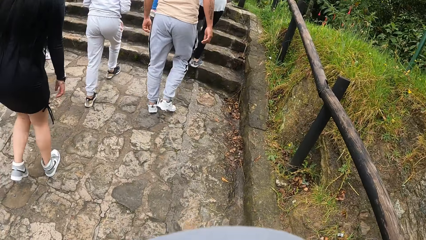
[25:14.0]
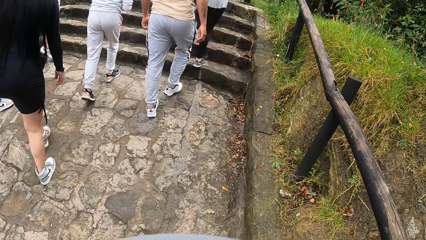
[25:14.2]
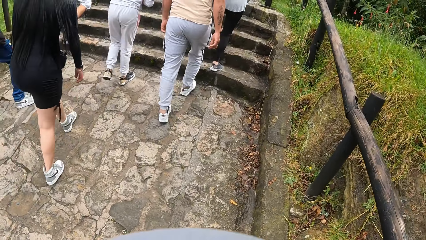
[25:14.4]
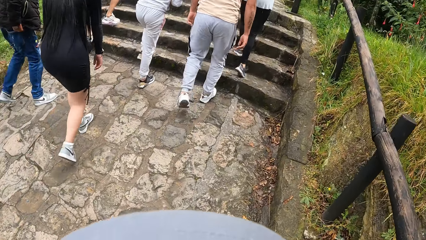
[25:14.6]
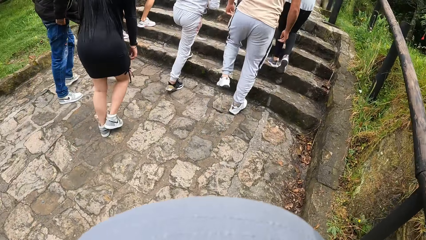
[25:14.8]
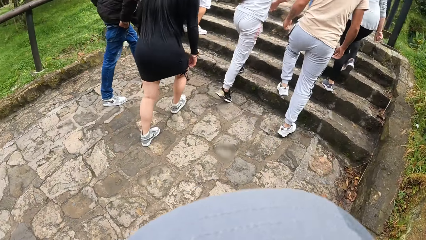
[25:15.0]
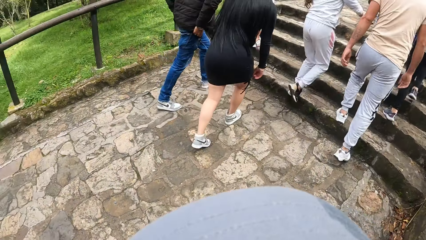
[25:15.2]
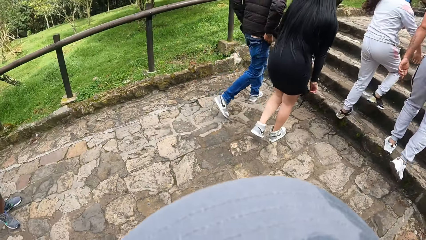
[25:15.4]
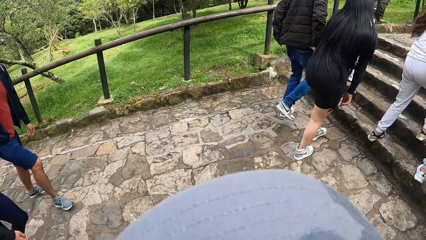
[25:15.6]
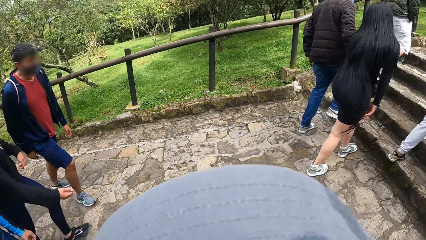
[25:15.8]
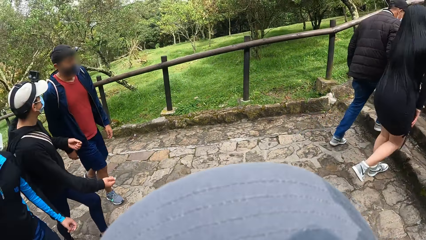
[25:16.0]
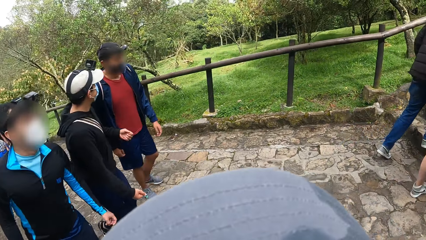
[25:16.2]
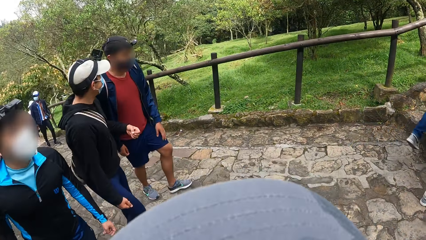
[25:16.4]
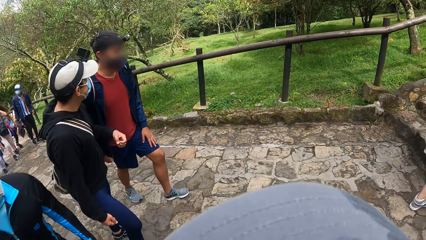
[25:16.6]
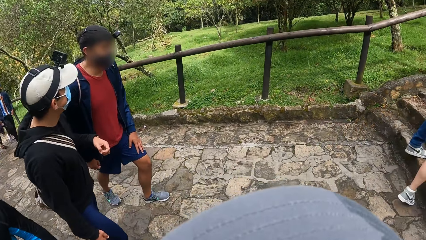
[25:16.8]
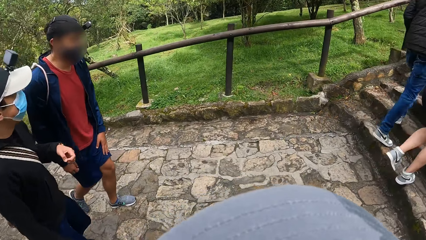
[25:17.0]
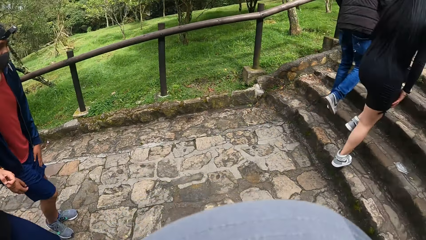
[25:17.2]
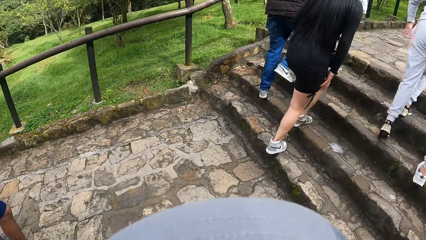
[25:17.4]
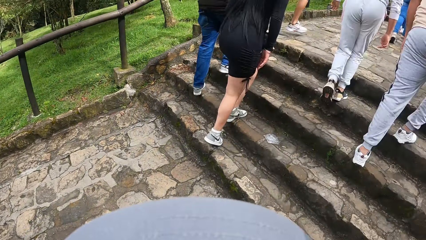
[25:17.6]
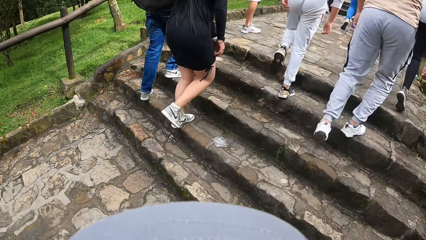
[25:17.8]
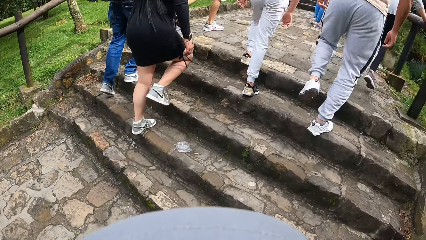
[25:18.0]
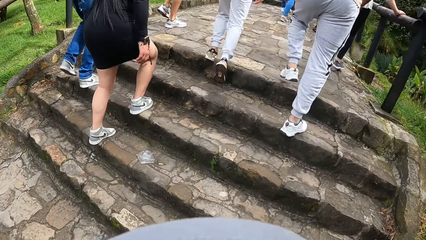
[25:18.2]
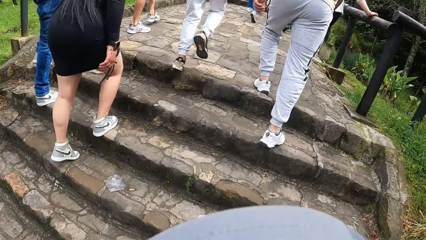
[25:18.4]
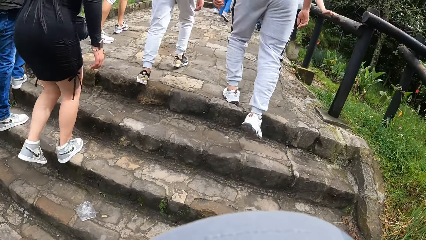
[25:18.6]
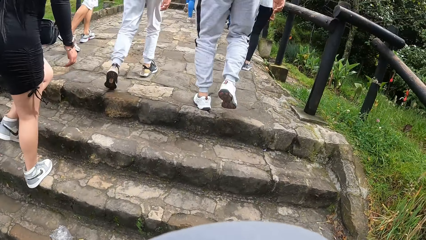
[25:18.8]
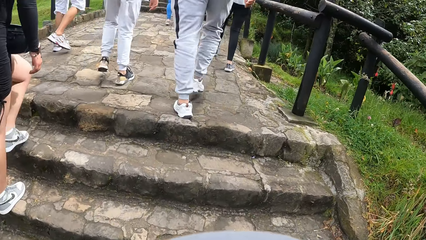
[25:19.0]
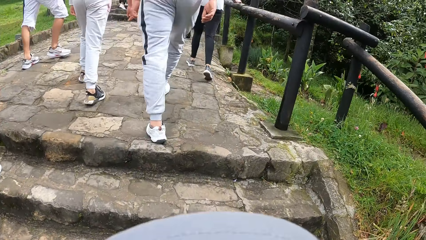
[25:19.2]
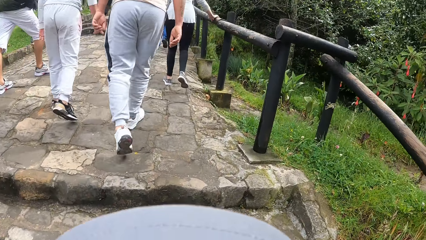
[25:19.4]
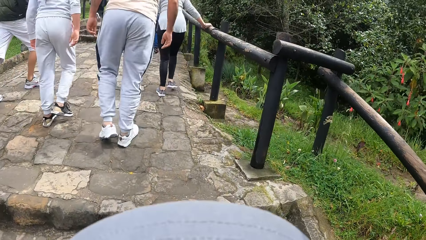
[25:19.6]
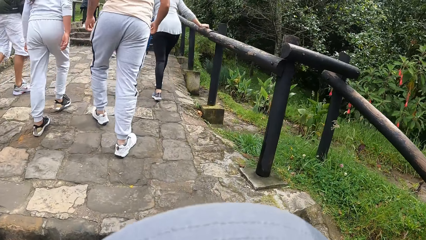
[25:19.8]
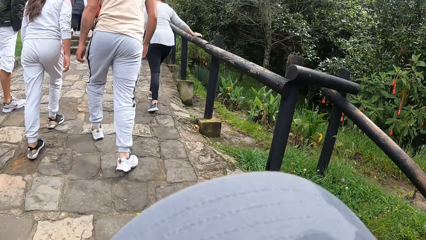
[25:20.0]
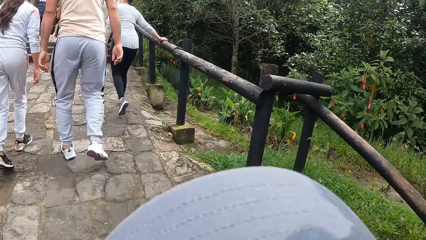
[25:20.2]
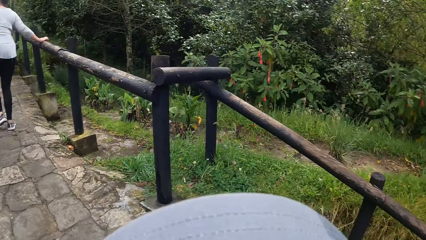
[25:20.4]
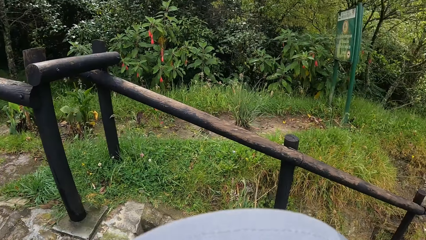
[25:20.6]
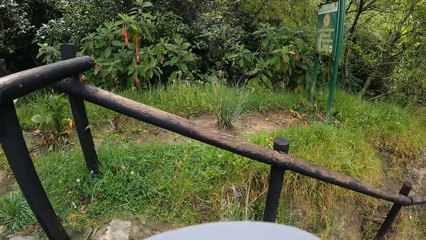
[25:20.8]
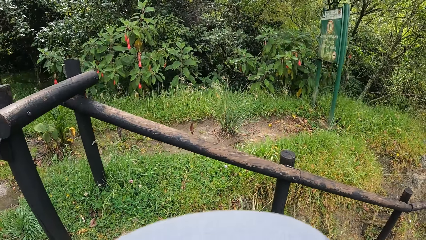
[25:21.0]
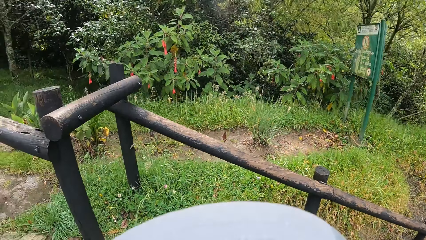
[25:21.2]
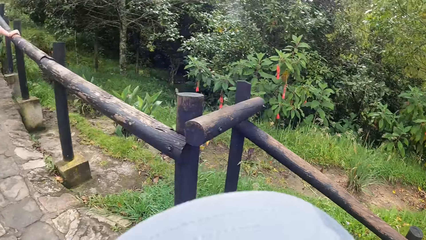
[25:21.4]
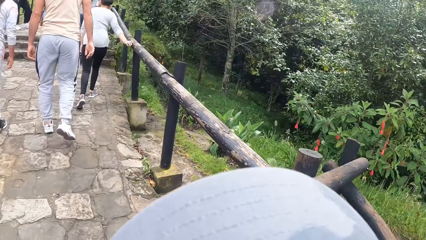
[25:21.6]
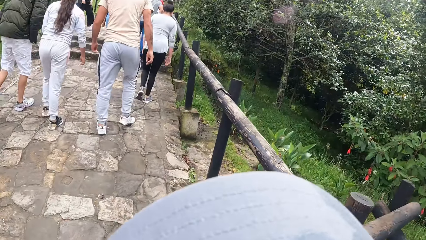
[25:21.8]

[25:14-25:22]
The man interacts with another man.

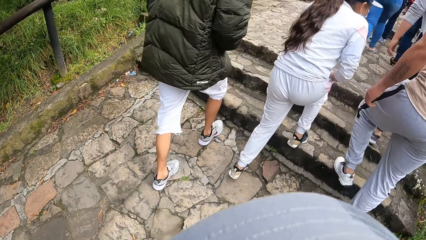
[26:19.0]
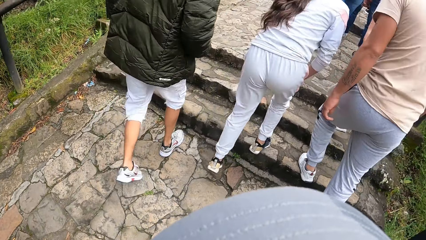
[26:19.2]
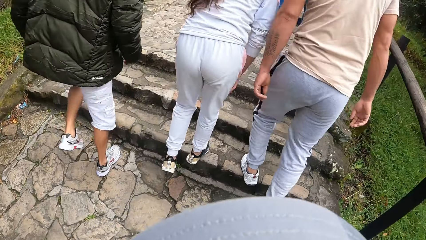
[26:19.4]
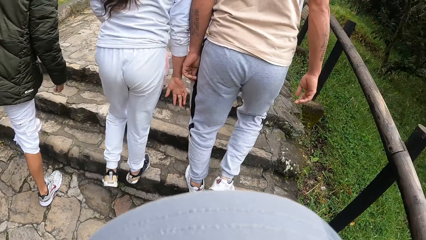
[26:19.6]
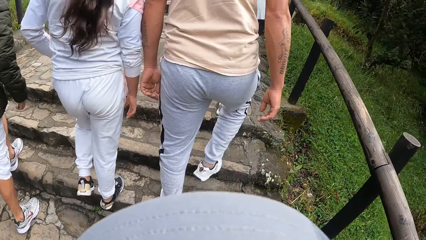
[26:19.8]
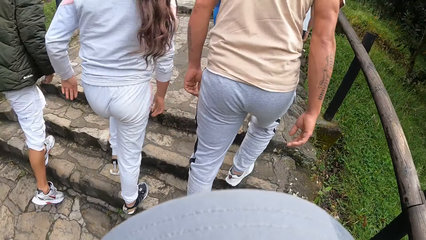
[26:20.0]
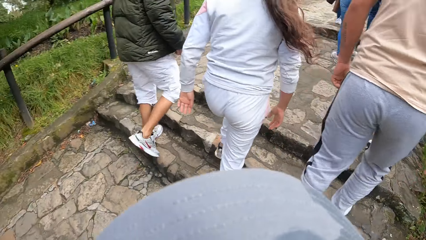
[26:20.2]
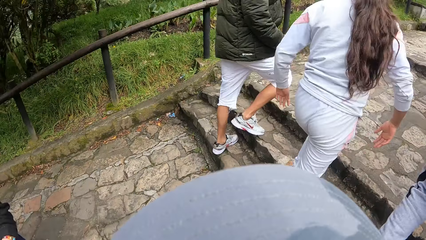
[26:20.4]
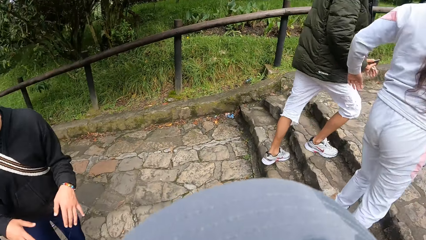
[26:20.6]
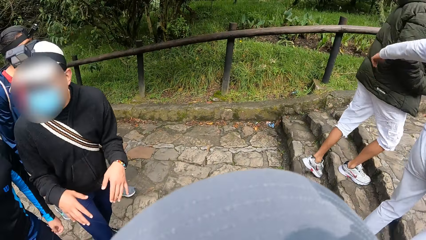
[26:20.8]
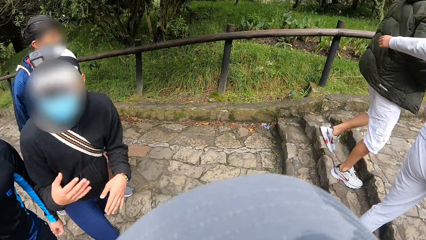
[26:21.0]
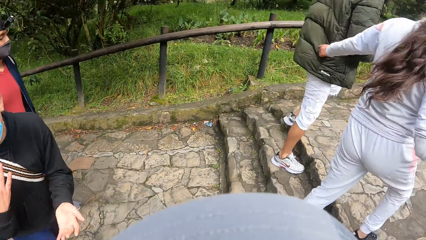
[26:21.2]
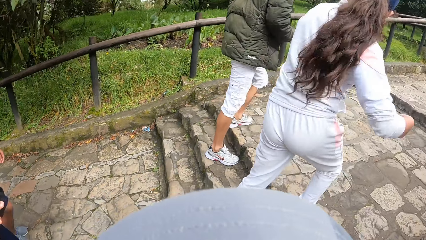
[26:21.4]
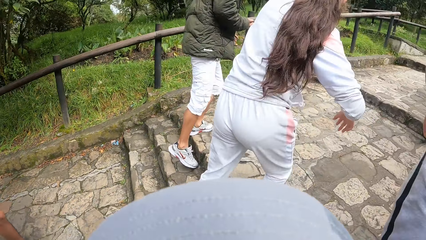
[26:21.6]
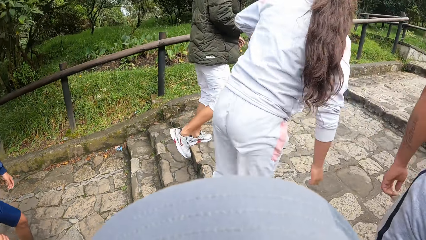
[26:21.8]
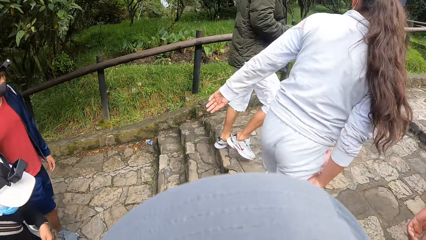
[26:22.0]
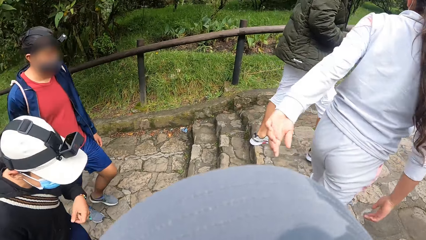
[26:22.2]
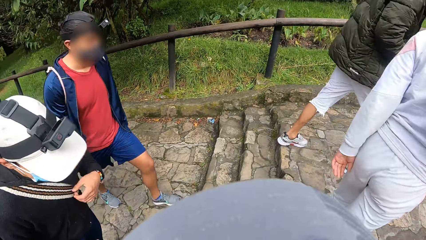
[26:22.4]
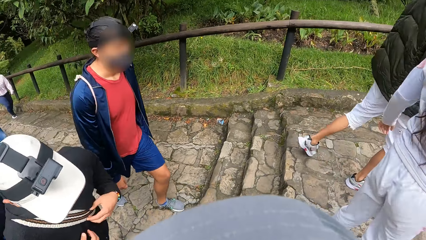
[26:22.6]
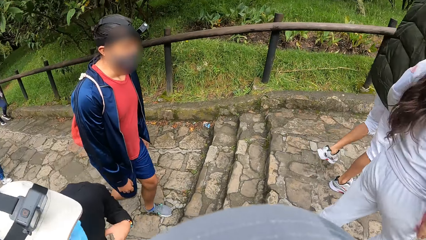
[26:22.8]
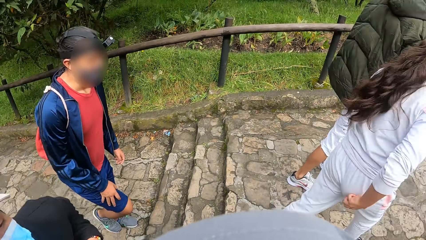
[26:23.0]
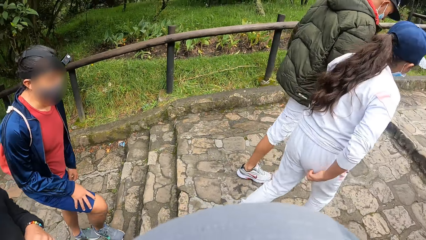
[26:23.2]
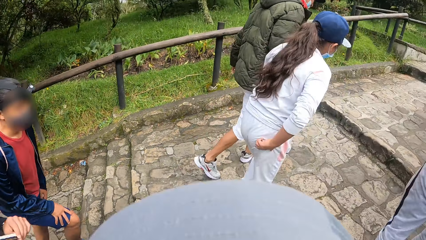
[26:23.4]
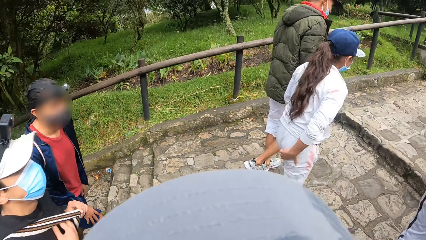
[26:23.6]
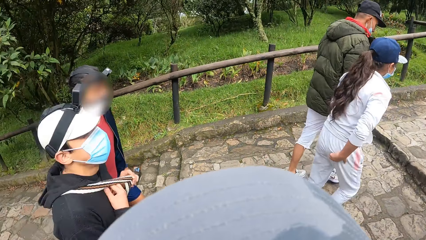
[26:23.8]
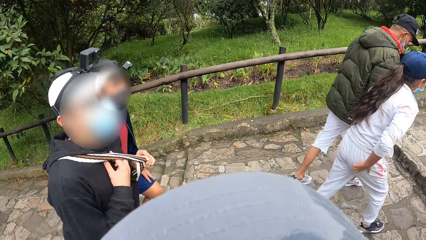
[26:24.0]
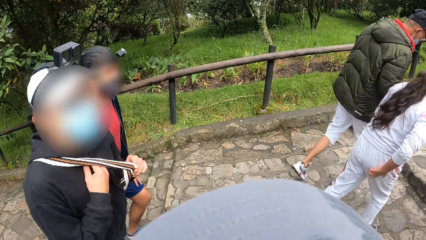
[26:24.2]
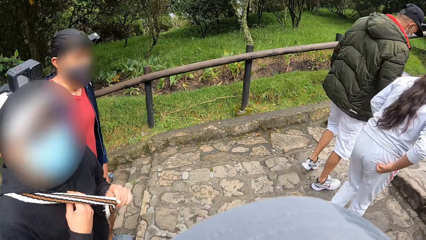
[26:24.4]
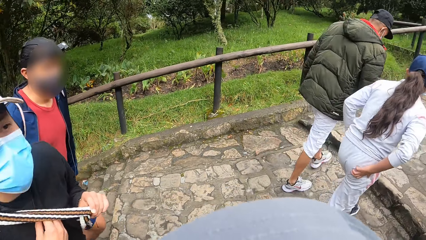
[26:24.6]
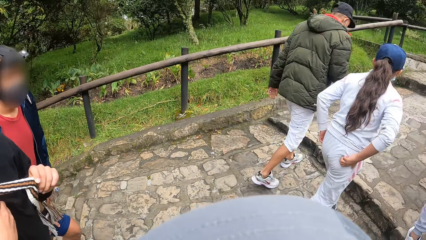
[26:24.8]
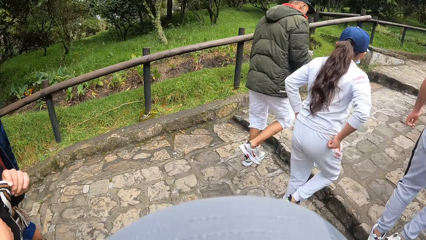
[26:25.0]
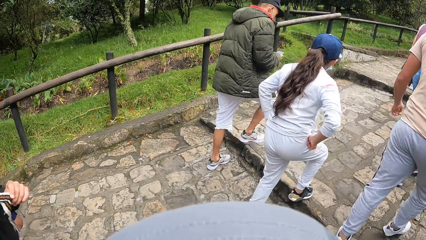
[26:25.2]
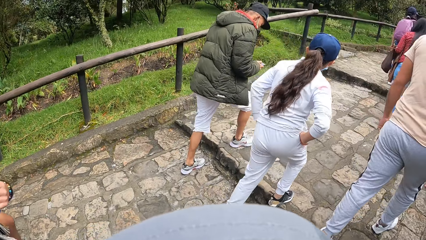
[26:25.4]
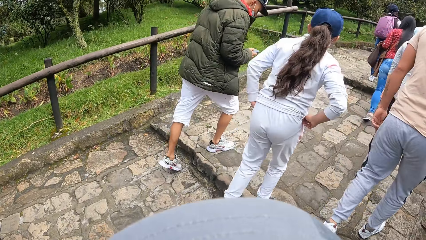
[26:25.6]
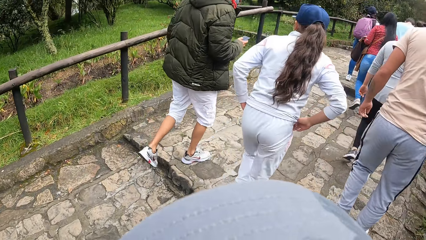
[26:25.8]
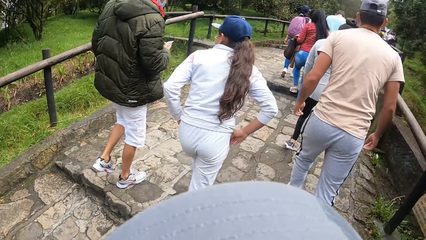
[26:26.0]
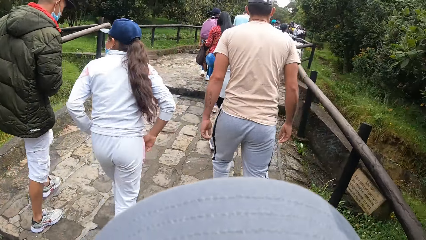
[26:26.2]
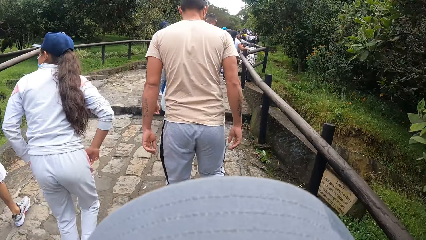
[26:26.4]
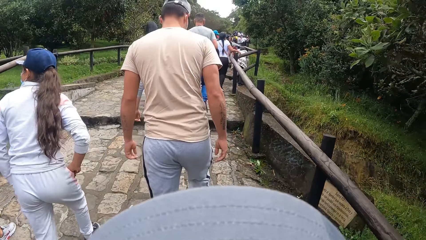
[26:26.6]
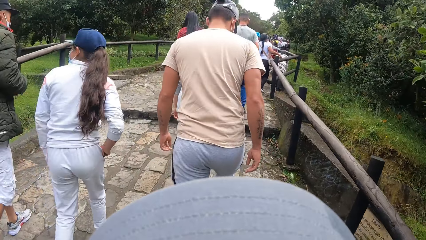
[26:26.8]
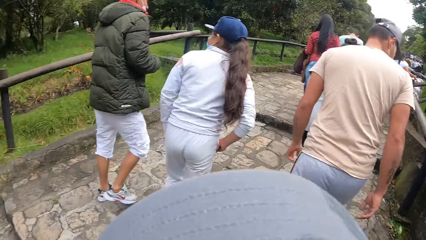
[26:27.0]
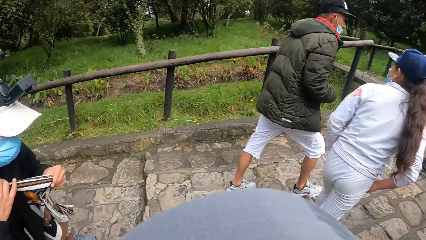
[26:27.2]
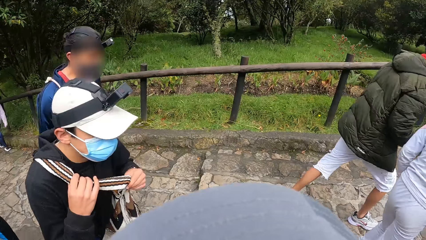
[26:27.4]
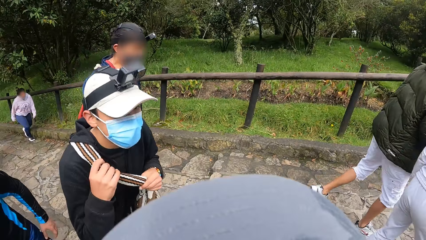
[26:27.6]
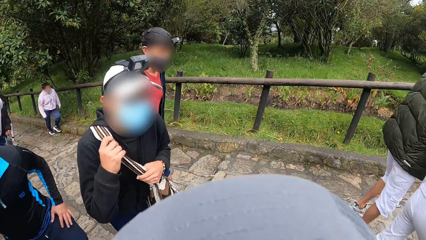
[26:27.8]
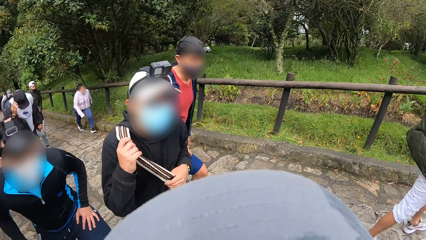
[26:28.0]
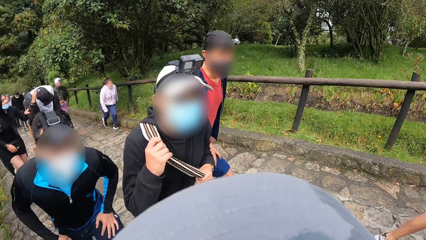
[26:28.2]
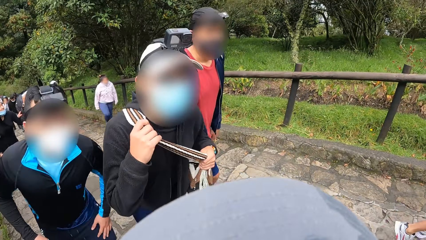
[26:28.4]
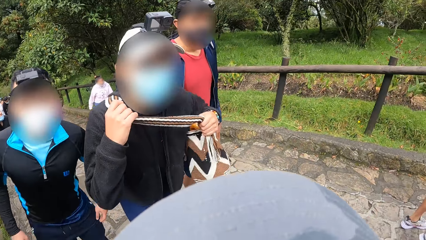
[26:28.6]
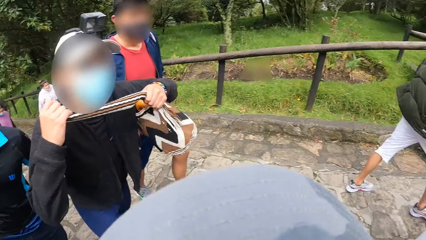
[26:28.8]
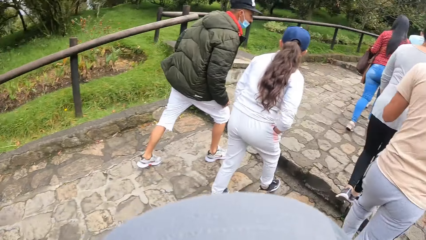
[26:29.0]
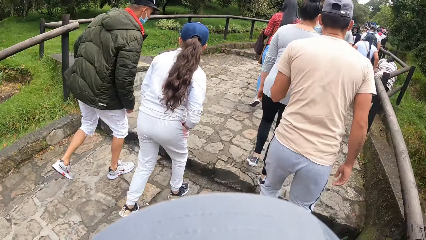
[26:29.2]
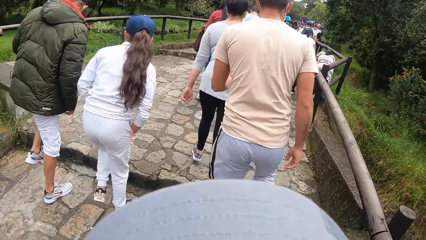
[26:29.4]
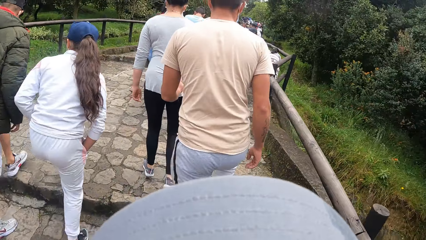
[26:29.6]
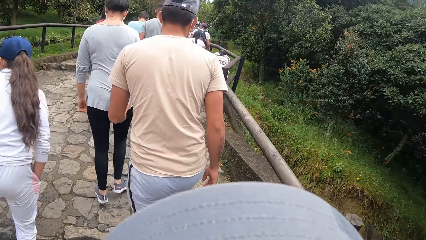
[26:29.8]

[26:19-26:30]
The man interacts with another man. The first man adjusts a bag on his shoulders with both hands.
